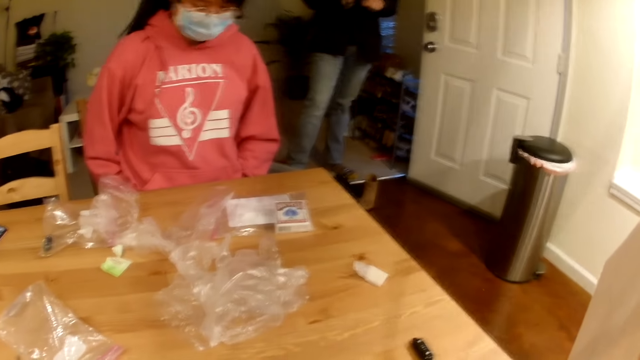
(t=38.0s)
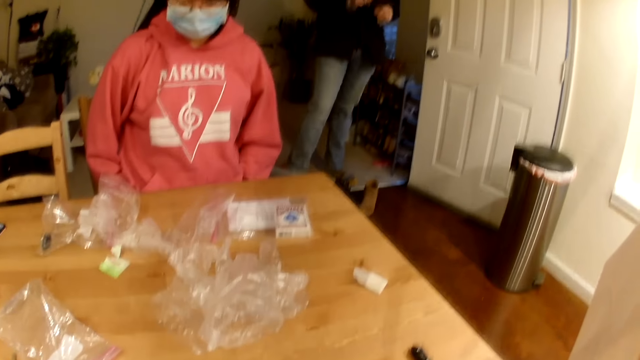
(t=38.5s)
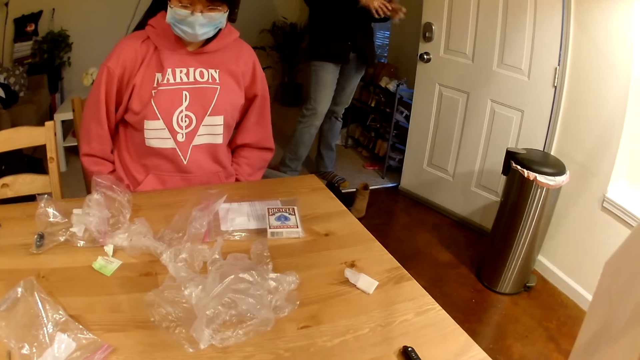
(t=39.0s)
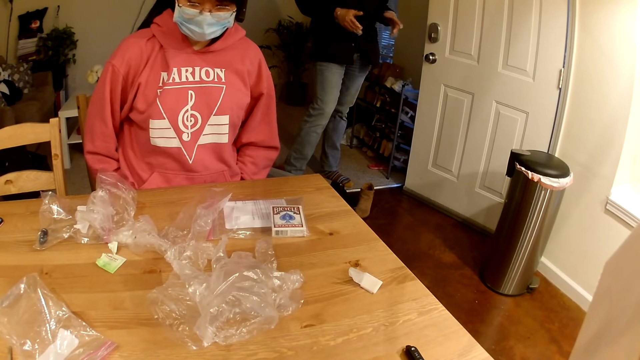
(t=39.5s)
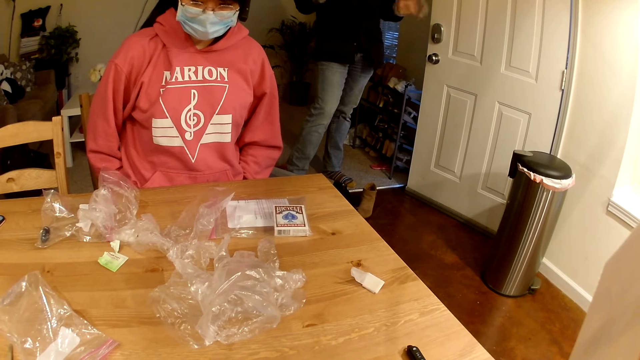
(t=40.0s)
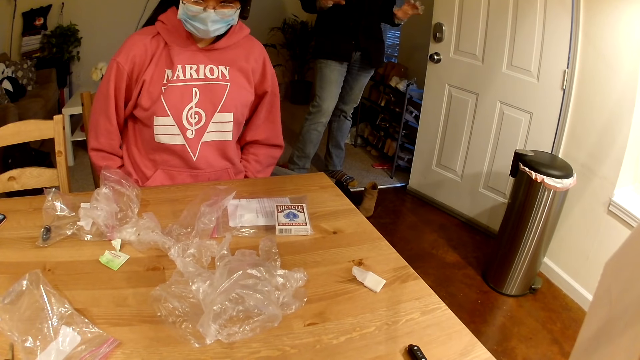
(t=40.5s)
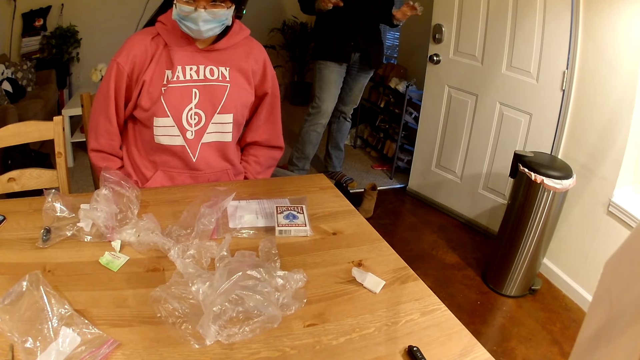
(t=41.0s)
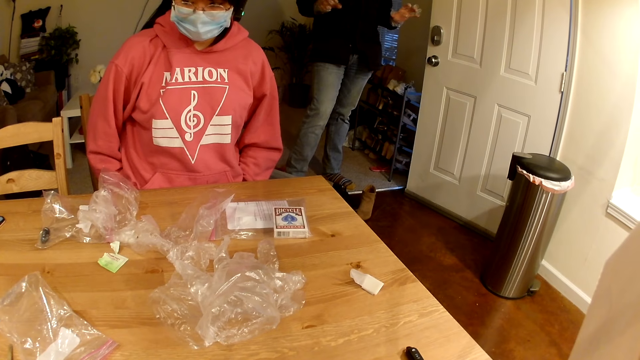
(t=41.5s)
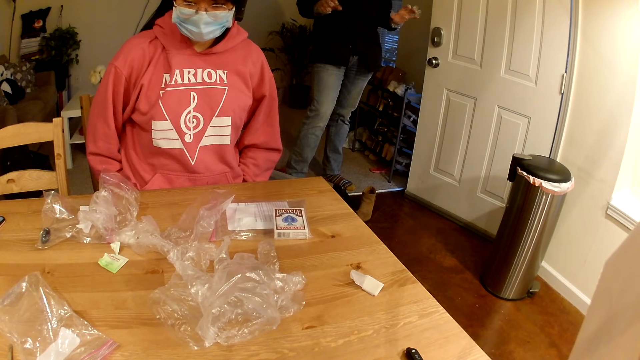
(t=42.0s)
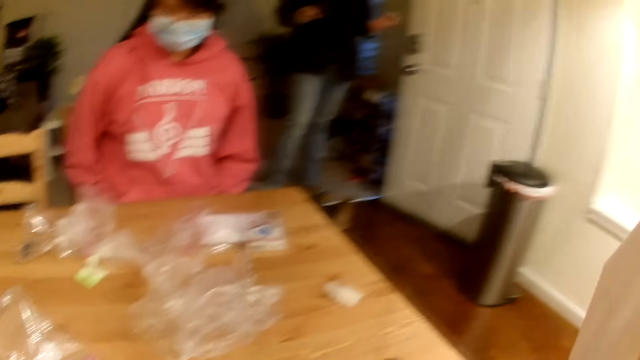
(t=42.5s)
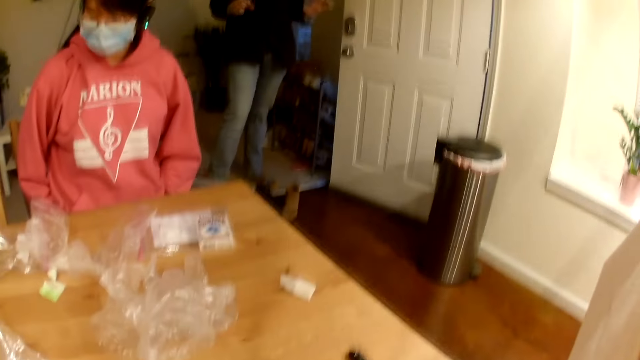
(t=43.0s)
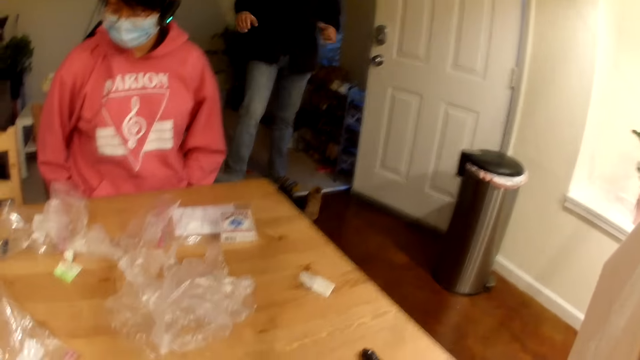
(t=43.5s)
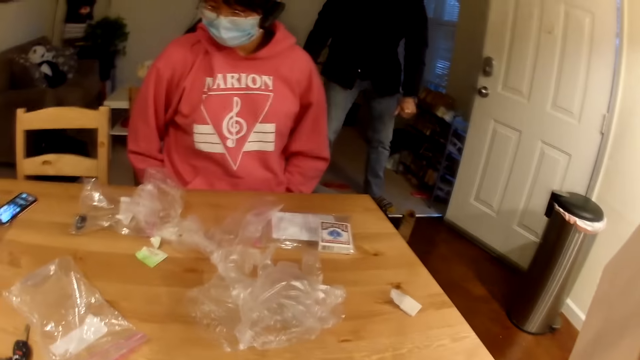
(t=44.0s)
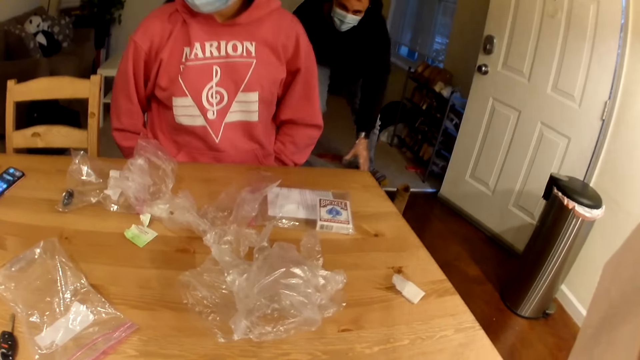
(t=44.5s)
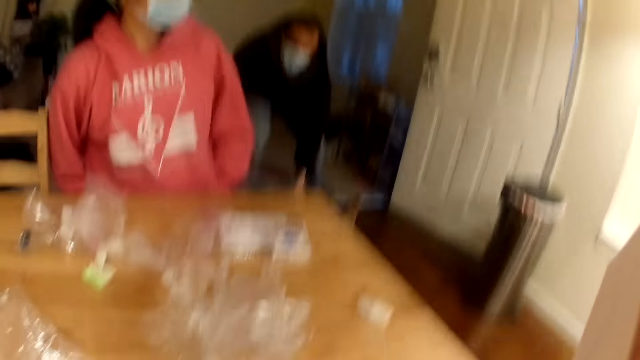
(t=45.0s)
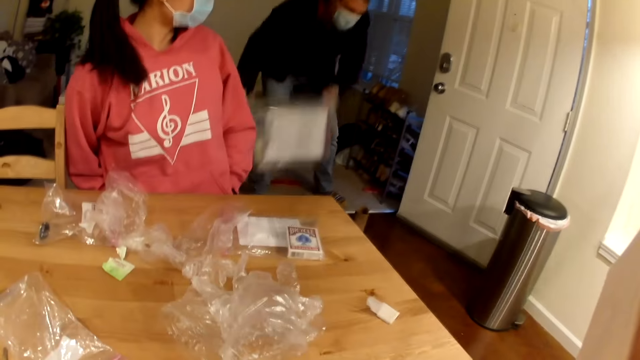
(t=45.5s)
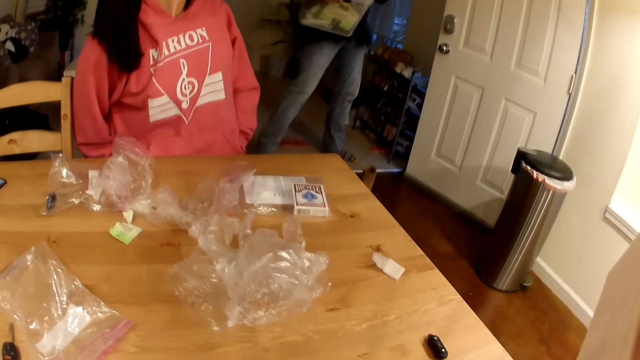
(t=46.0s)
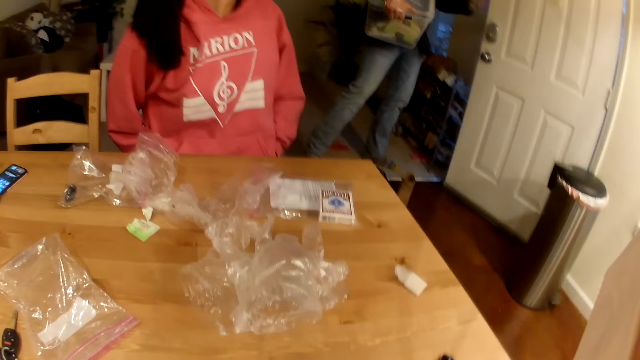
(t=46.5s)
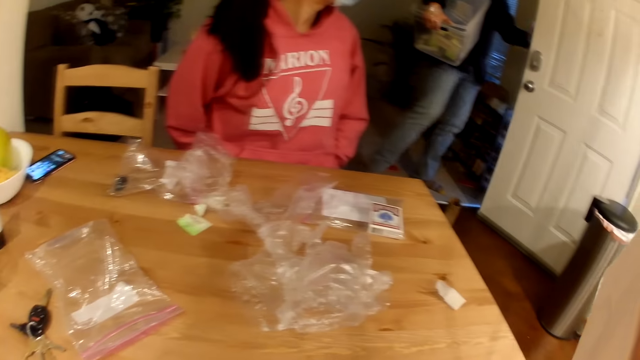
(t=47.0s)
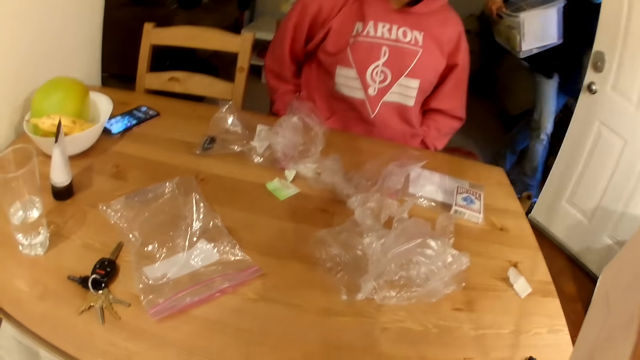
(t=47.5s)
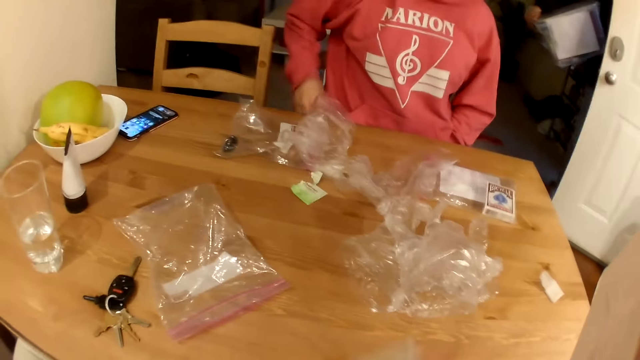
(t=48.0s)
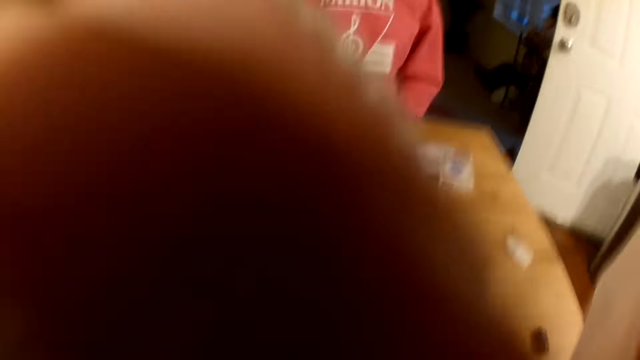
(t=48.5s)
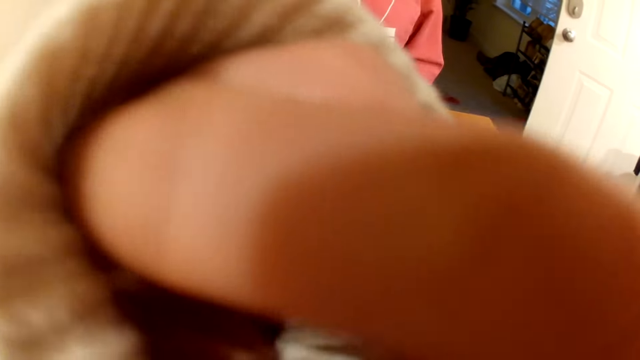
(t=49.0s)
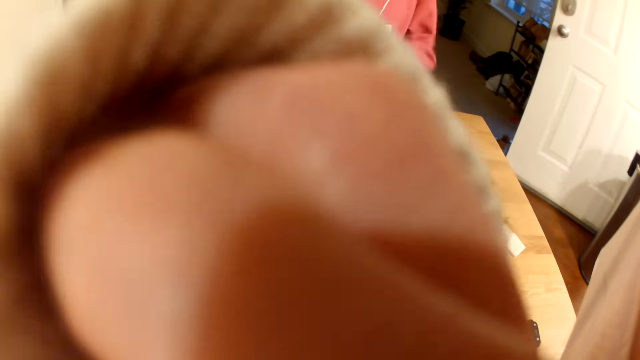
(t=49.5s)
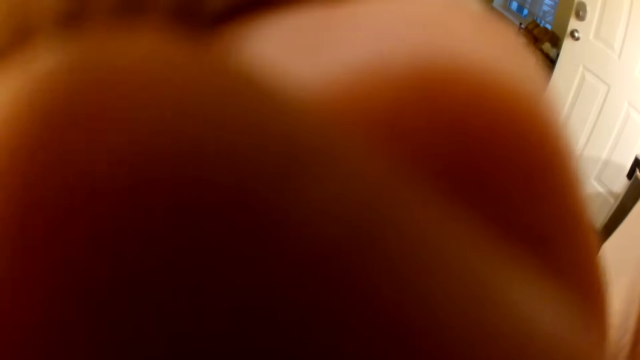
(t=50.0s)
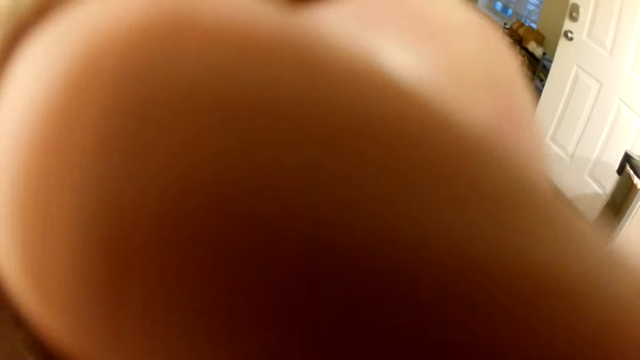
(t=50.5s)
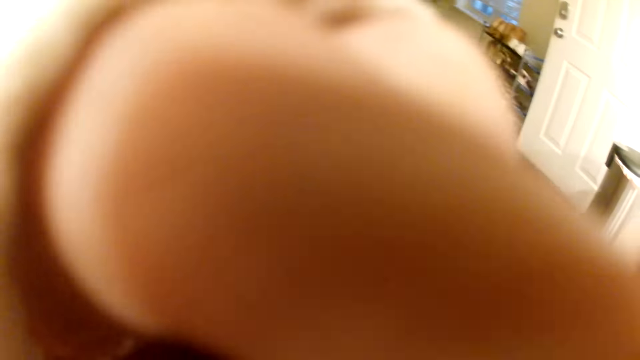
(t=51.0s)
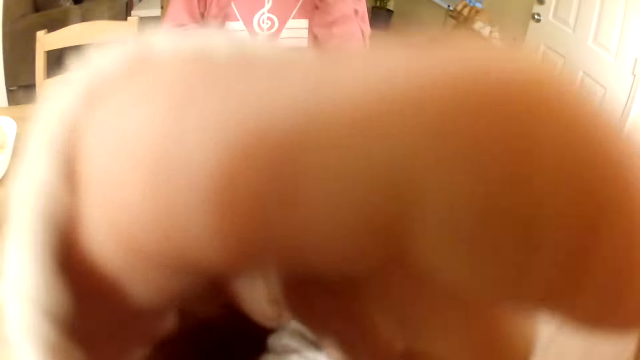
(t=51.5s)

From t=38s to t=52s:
The camera wearer talks to a person. A man picks up a box and walks out of the room. The camera wearer removes the face mask. They interact with a lady.

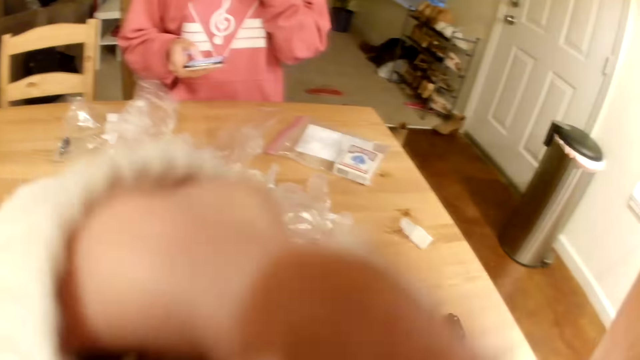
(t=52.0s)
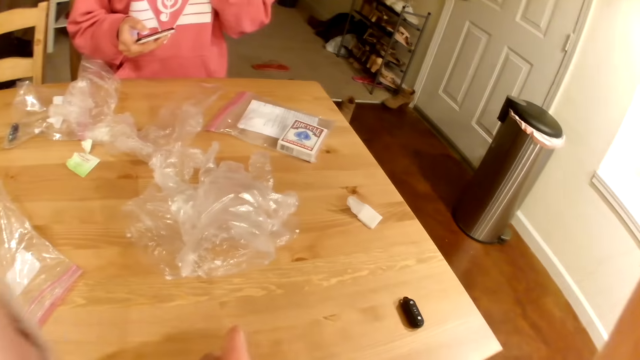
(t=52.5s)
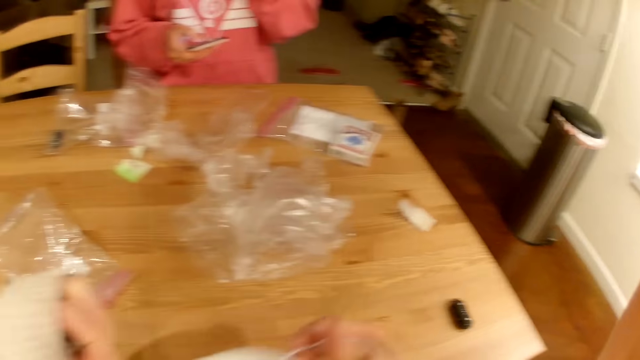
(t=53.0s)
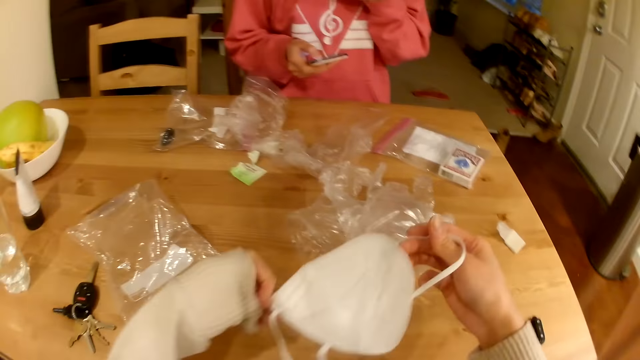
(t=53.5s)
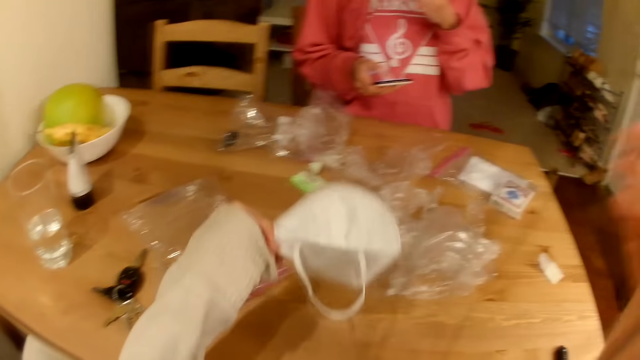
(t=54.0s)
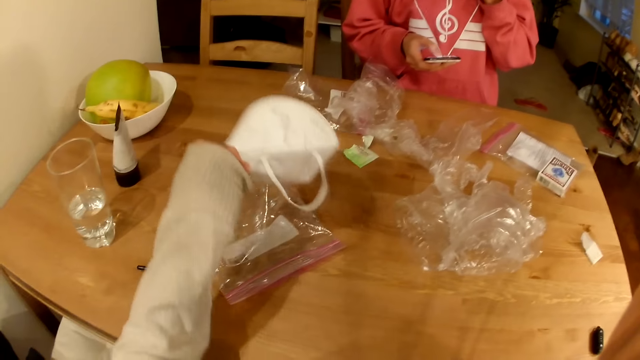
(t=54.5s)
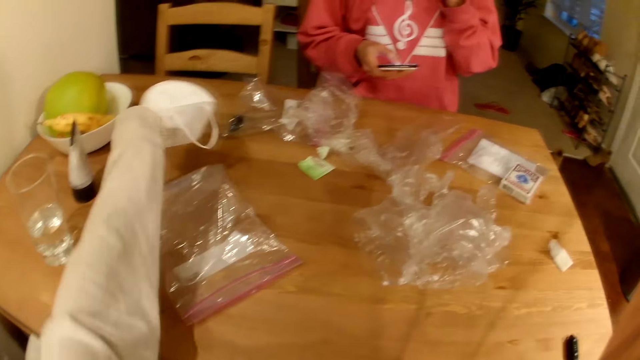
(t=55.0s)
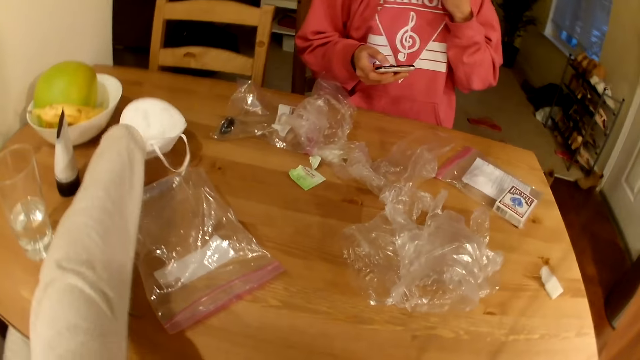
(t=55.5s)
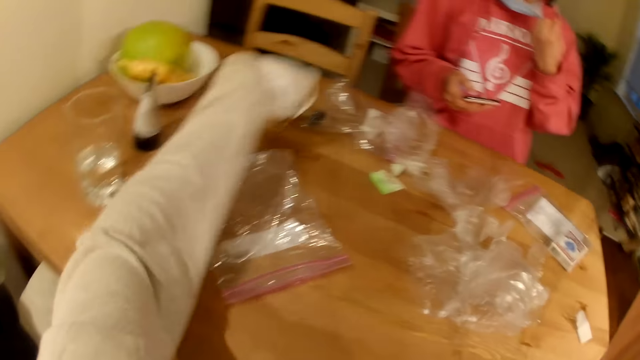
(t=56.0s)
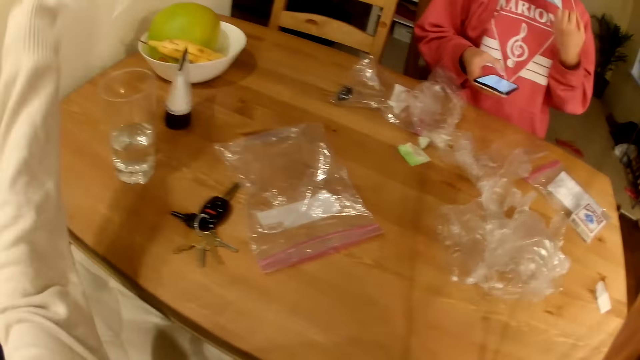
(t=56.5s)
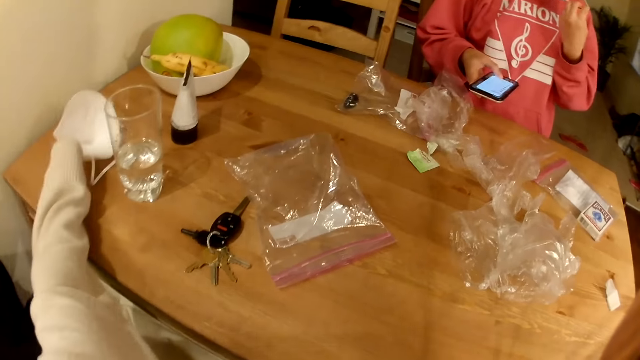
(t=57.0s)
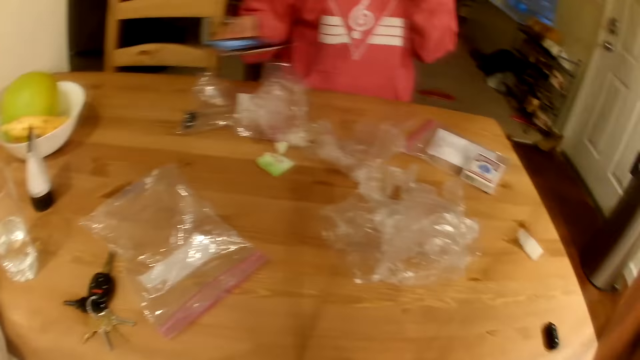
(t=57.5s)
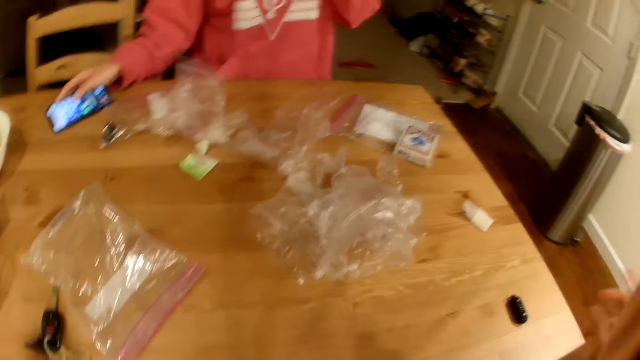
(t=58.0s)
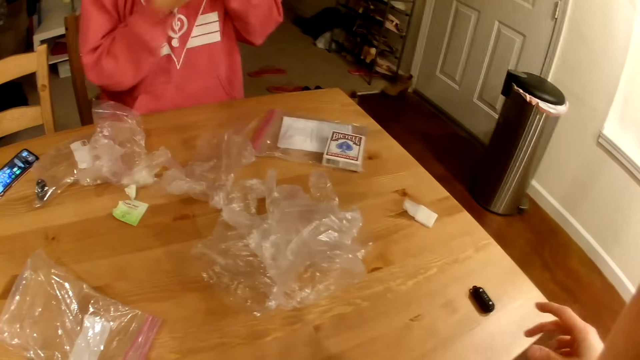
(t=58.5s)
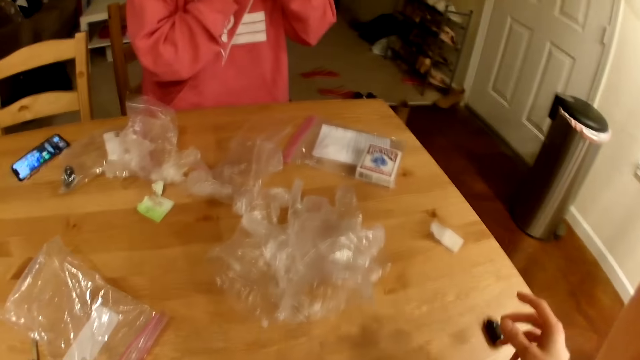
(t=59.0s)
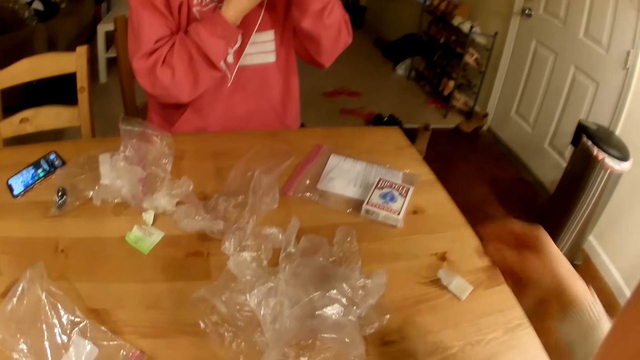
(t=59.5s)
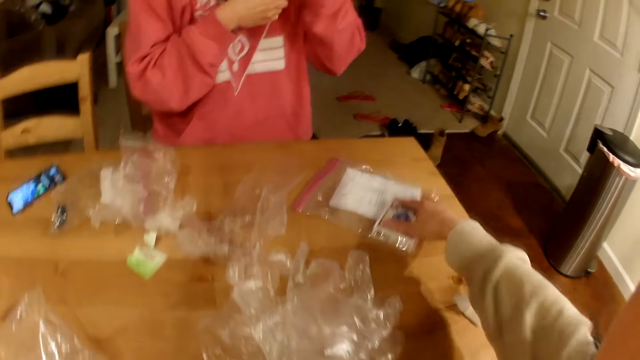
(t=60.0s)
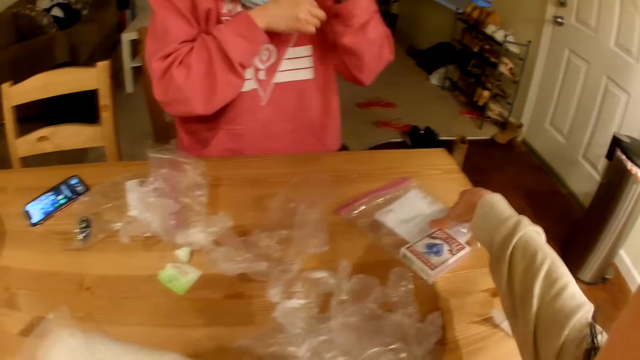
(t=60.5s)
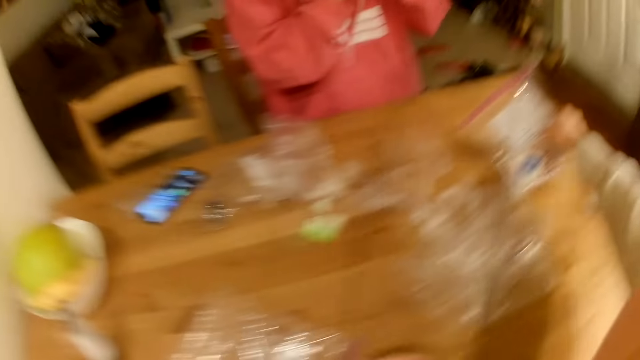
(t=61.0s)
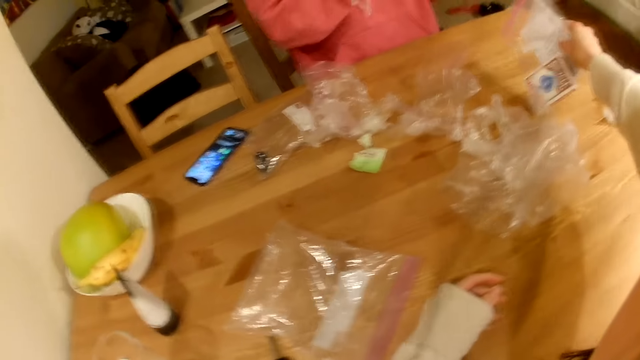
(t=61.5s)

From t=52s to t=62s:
A lady scrolls through her phone. The camera wearer puts the mask on the table. The lady puts the phone on the table and removes the mask. The camera wearer puts the paper on the table.
